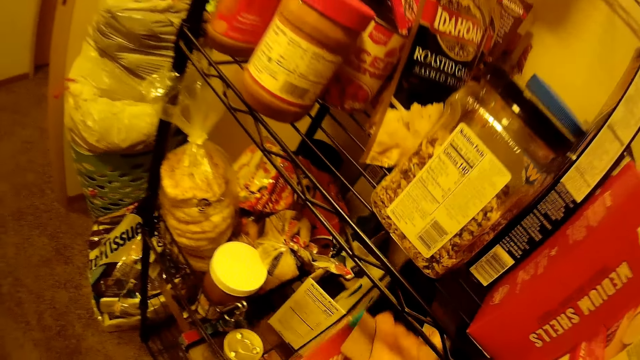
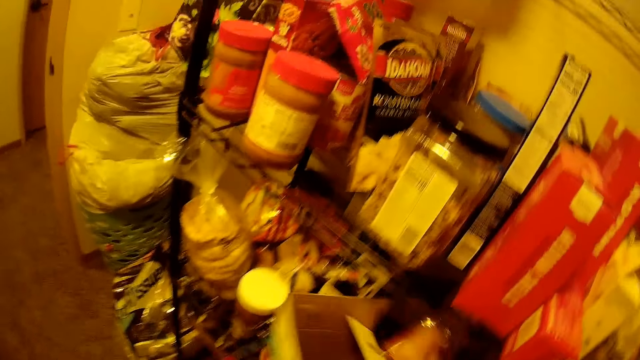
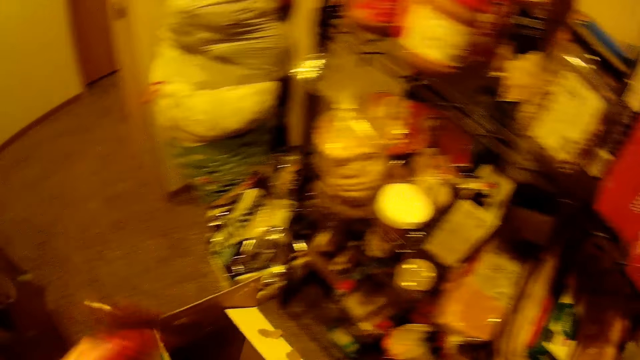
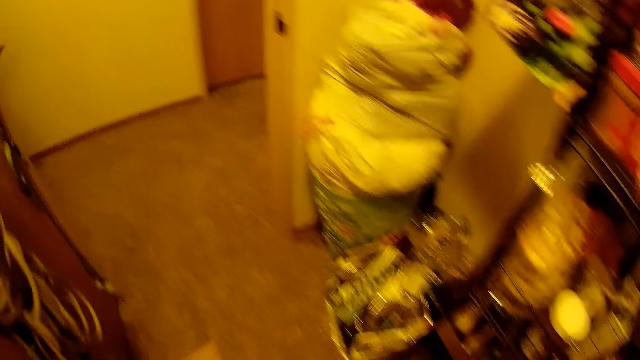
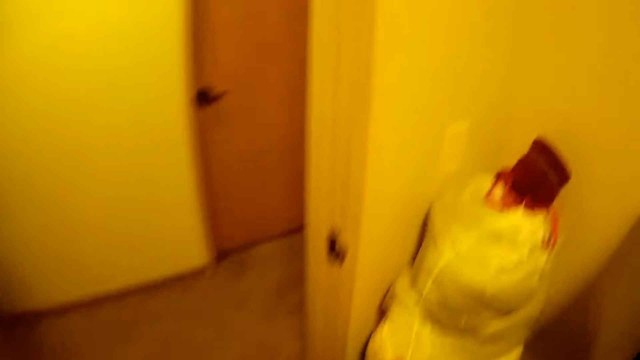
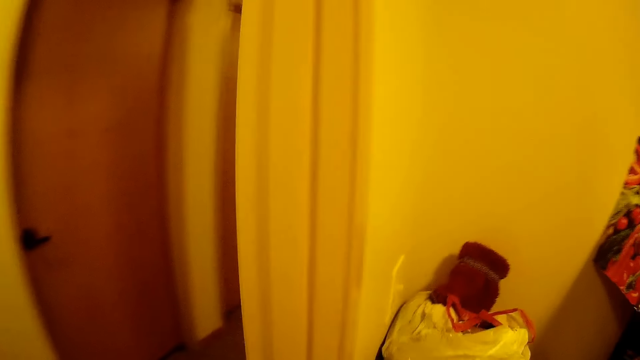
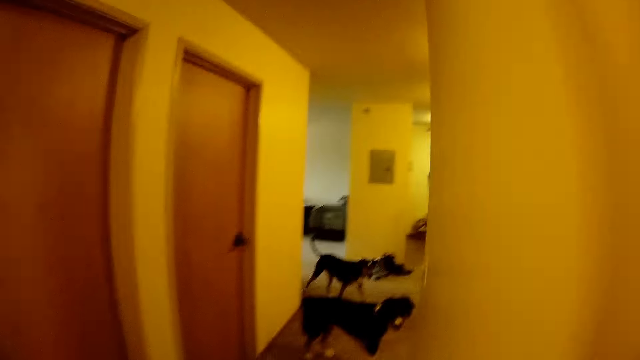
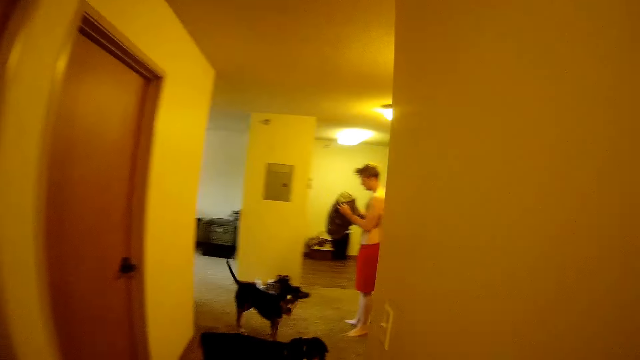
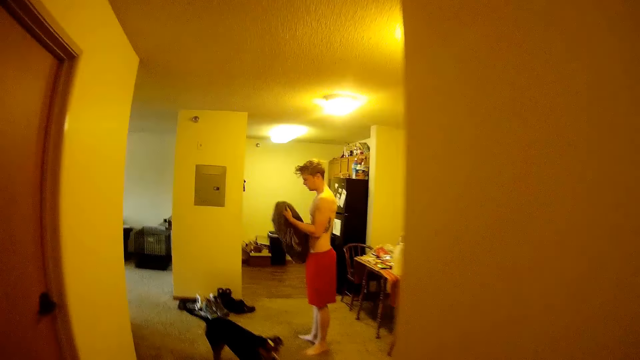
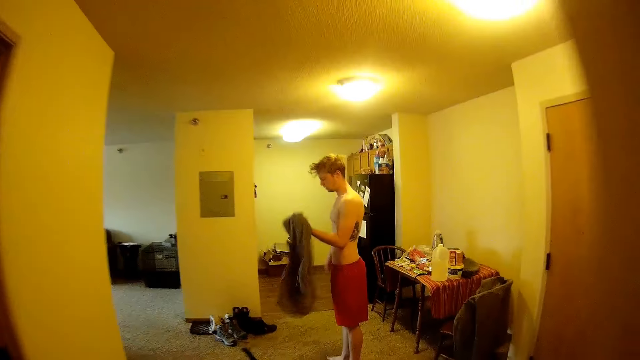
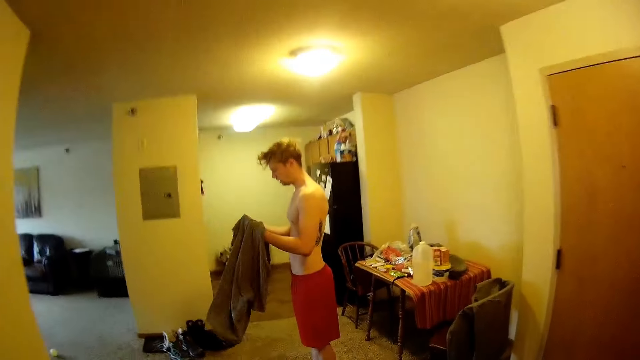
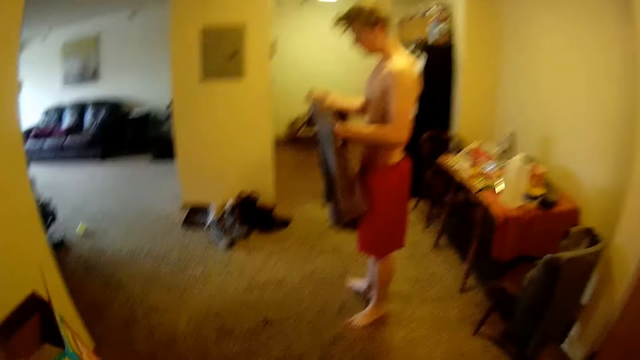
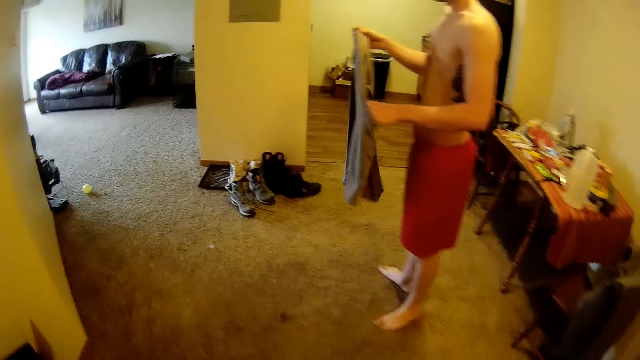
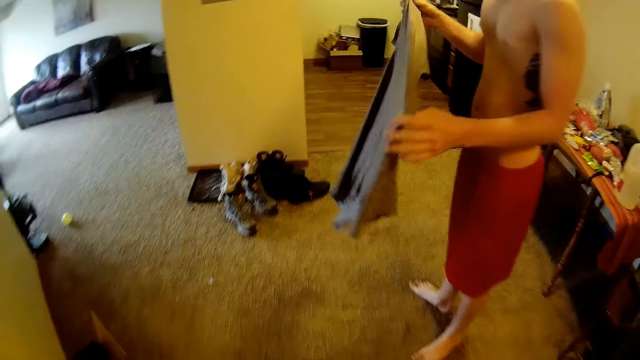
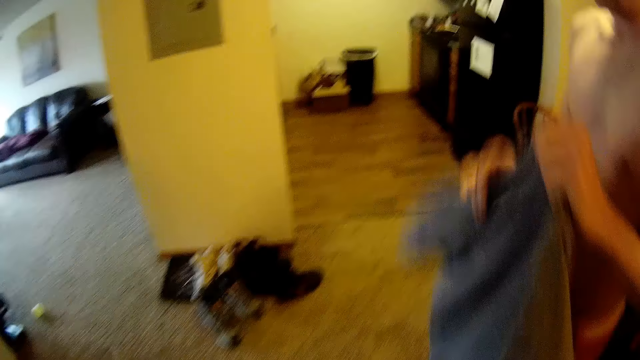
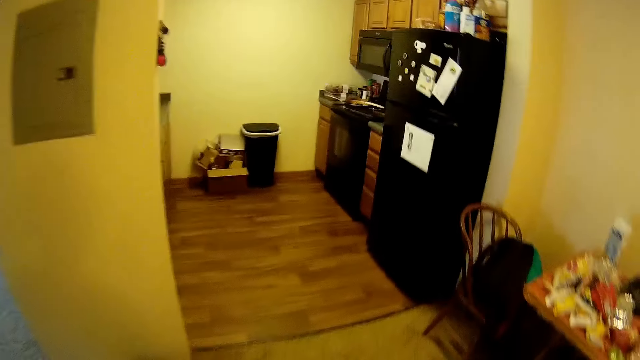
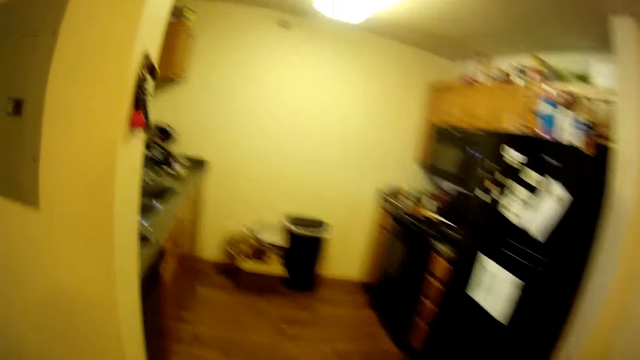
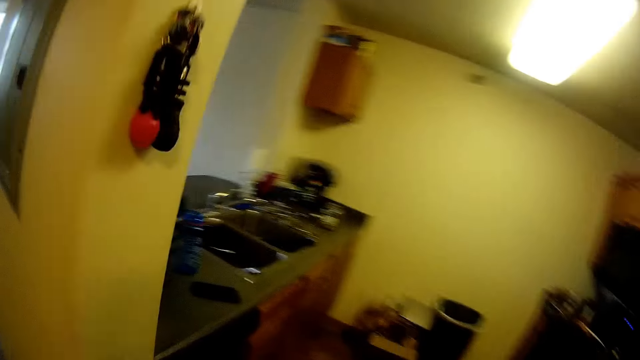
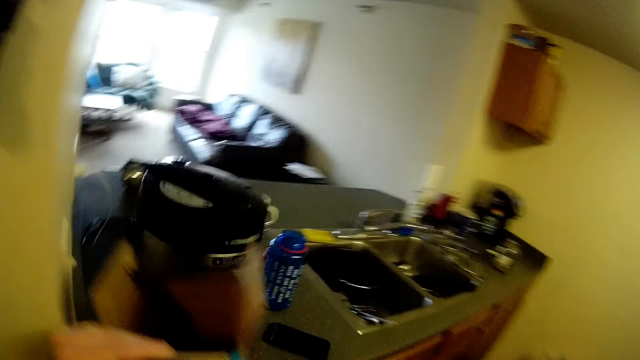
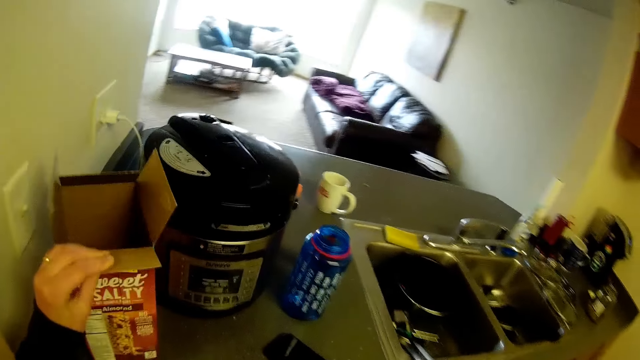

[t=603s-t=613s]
The camera wearer puts something in the box. They walk out of the pantry towards another room. A man wears a shirt. The man holds the shirt. The camera wearer walks past the man. They drop the box of cereal bars on the kitchen counter.

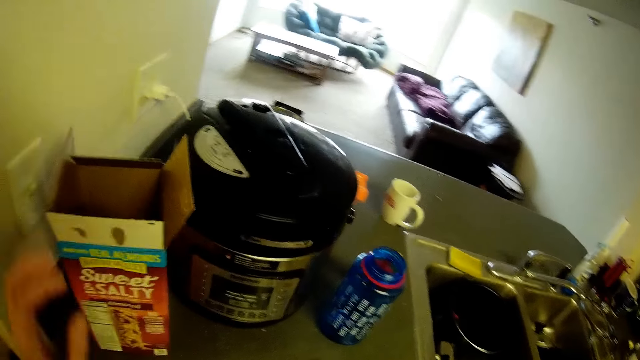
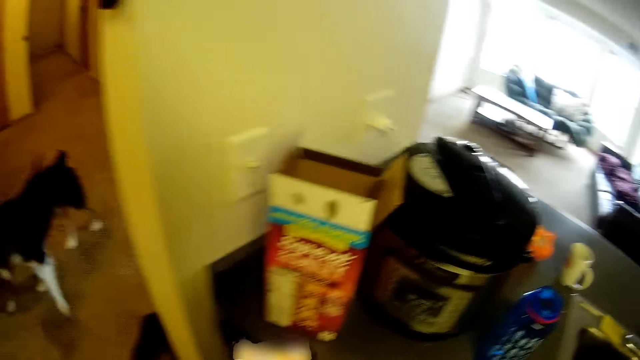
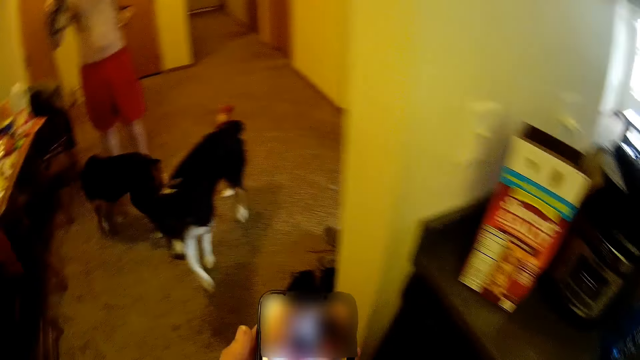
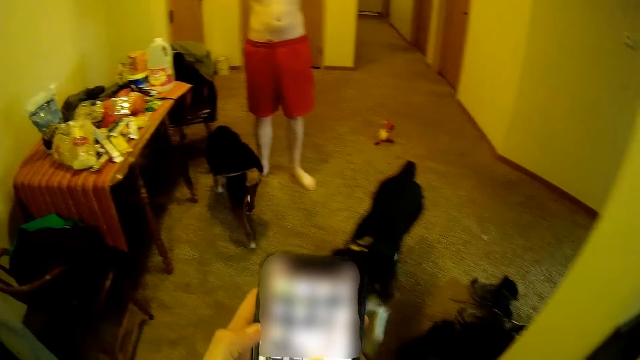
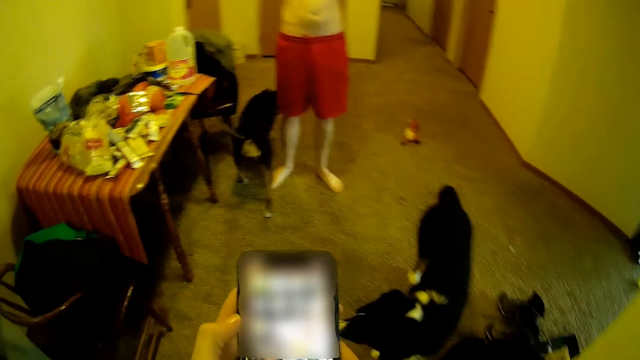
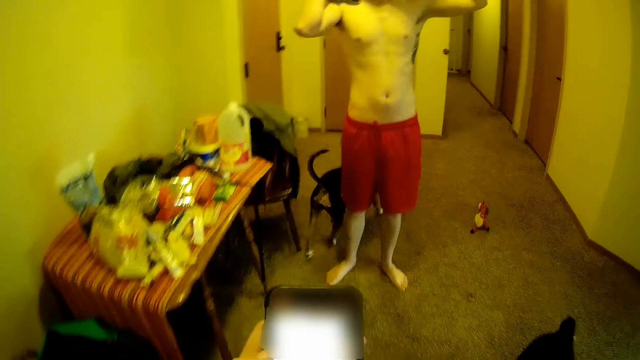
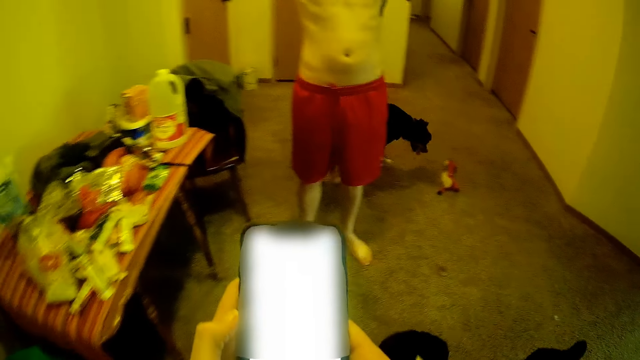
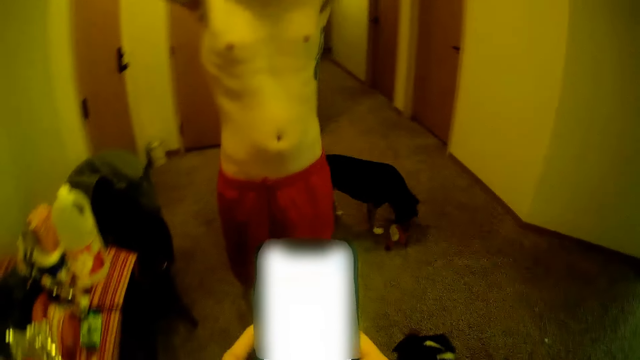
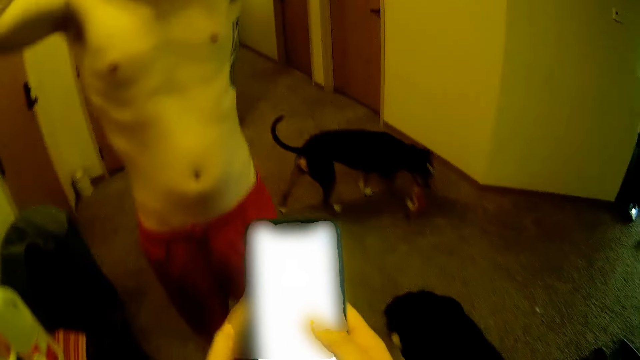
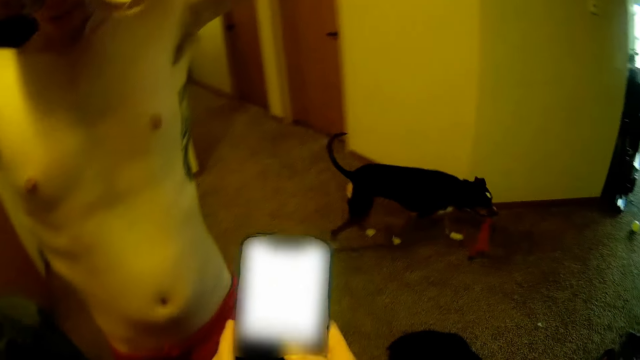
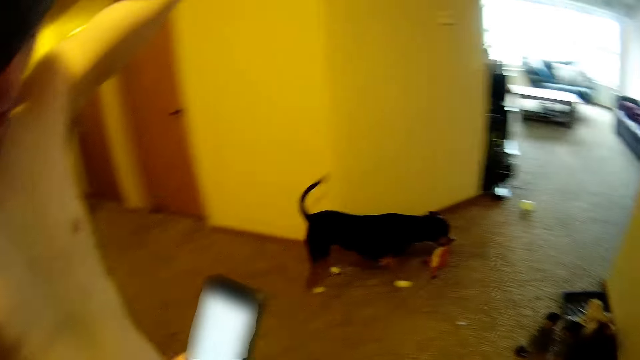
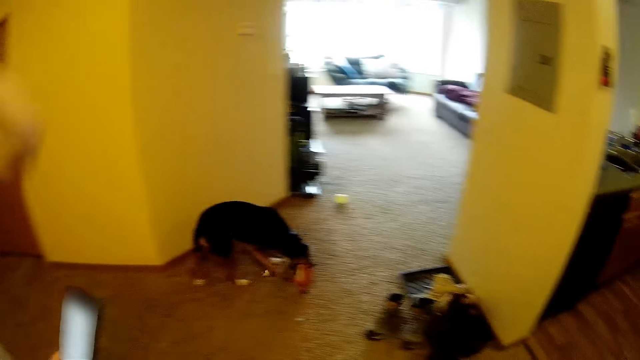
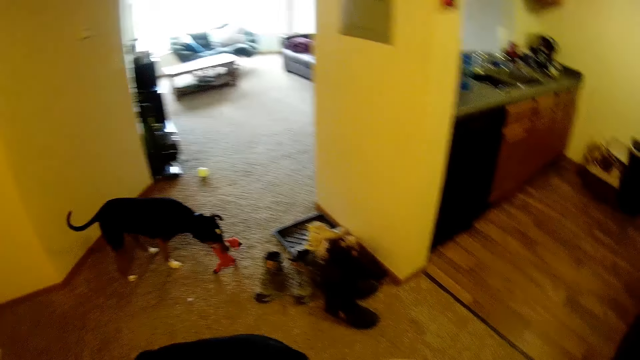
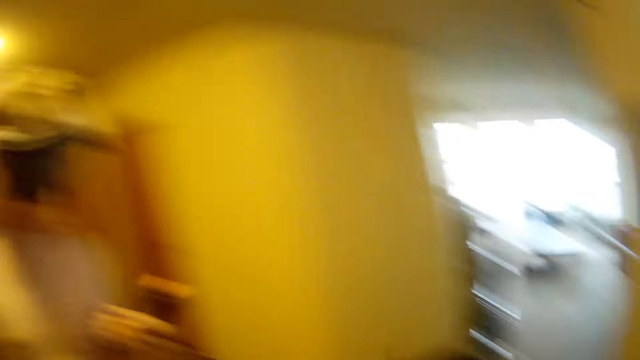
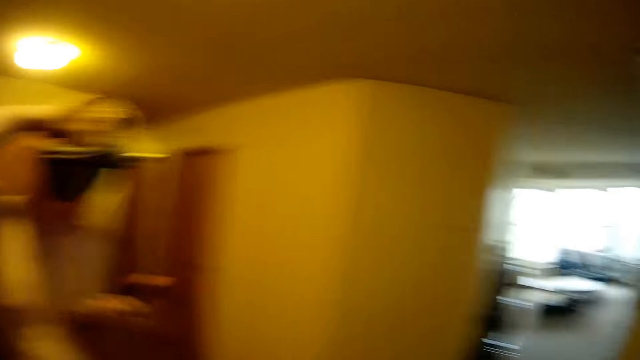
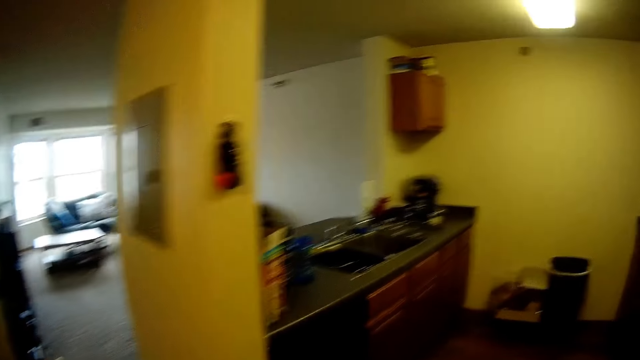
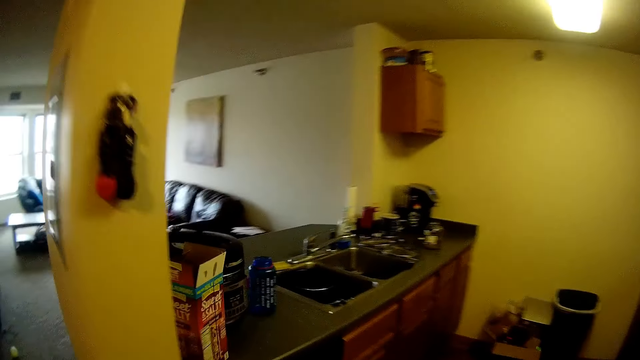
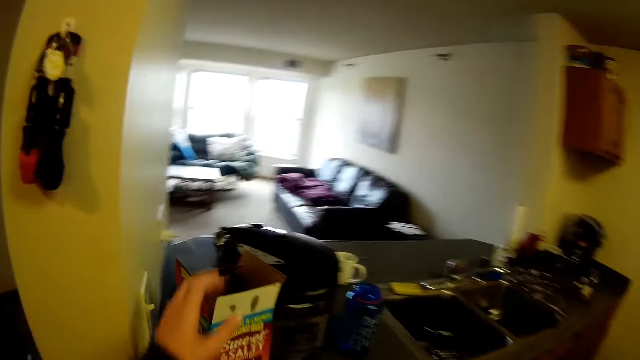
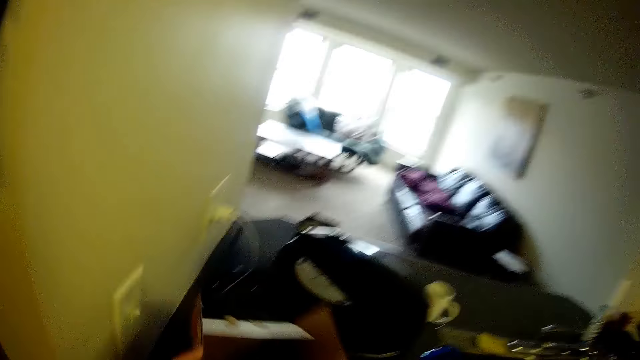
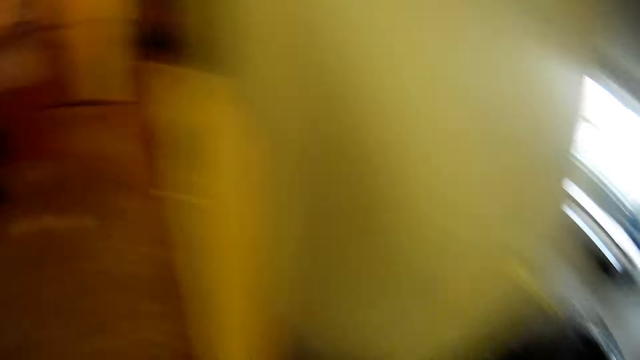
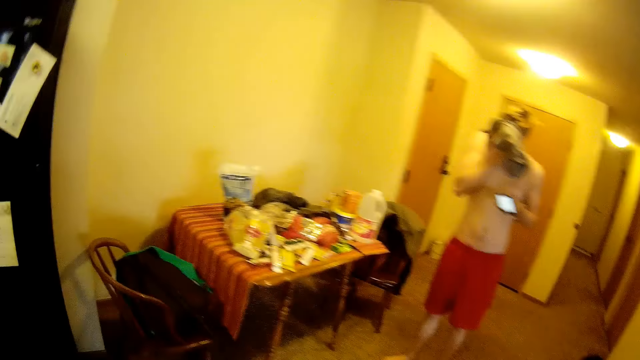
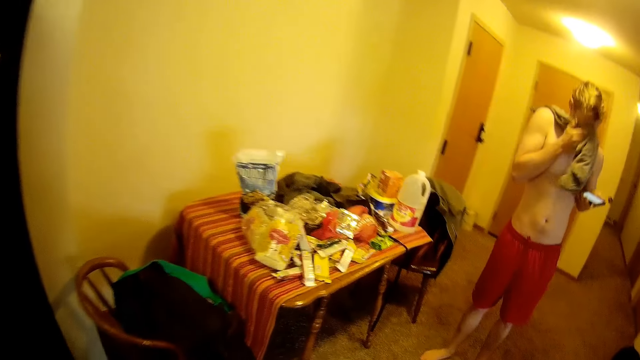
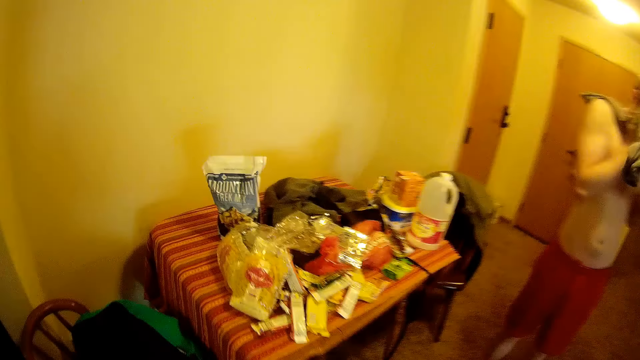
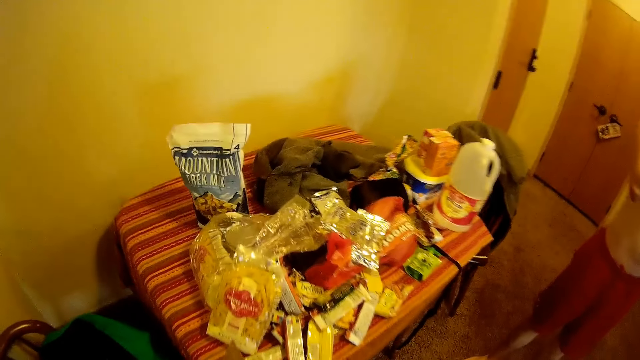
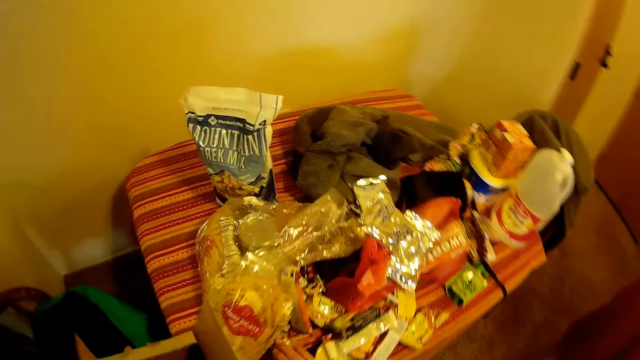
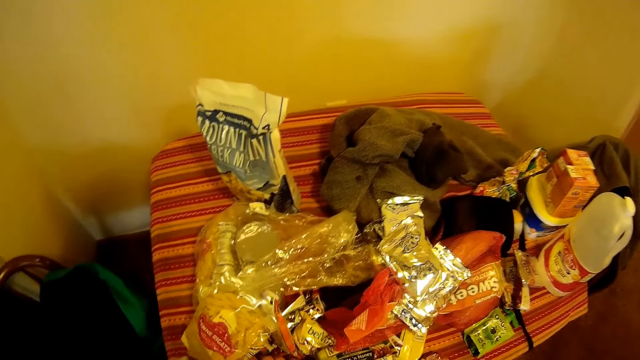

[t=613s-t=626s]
The camera wearer puts the box on the kitchen area. They pick up his phone from the kitchen counter. They operate his phone. They walk around the room. The flatmate puts on his shirt. A dog picks up a toy from the floor with its mouth. The camera wearer passes his phone to the flatmate. The flatmate holds his head. The camera wearer walks around the room. They pick up the box of cereal bars from the kitchen counter. The flatmate wipes his face with a shirt.
